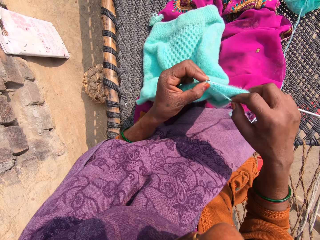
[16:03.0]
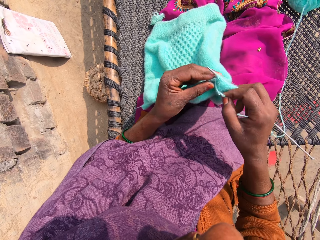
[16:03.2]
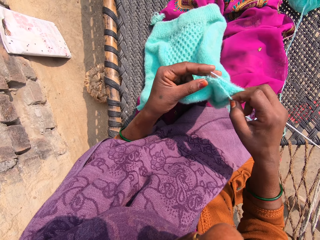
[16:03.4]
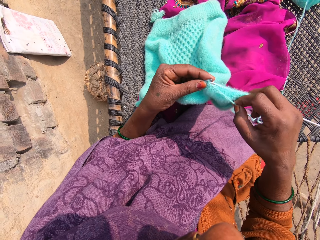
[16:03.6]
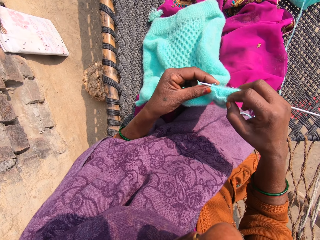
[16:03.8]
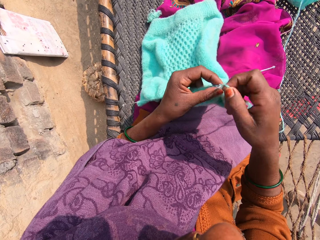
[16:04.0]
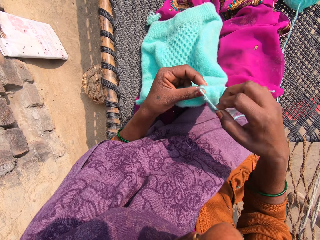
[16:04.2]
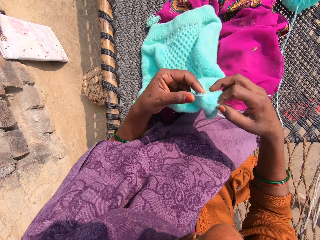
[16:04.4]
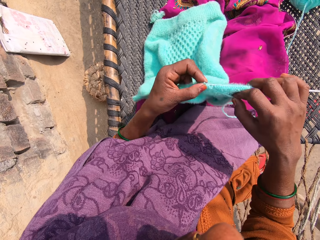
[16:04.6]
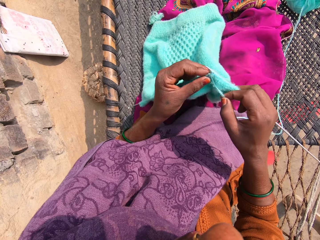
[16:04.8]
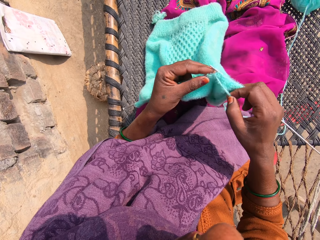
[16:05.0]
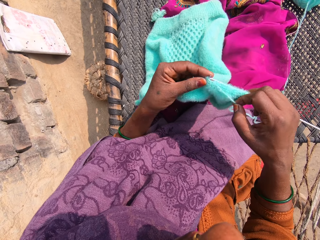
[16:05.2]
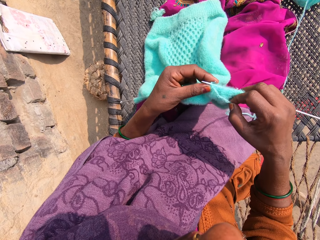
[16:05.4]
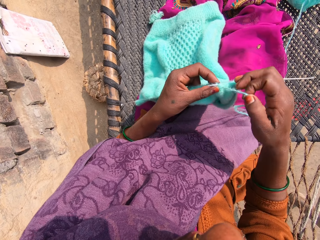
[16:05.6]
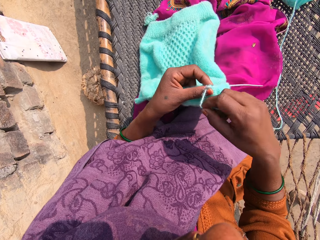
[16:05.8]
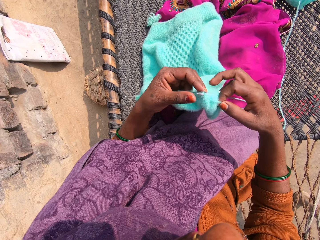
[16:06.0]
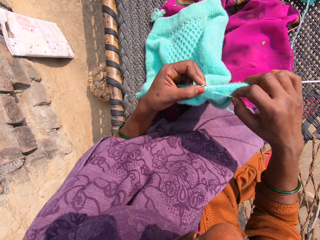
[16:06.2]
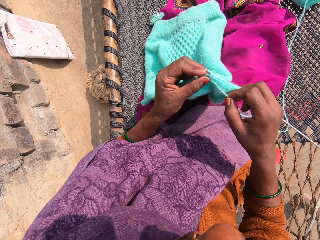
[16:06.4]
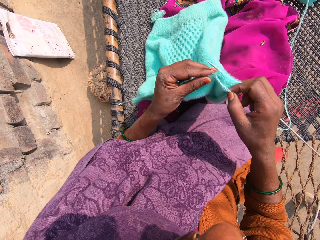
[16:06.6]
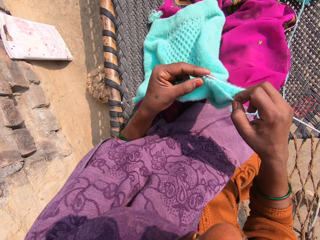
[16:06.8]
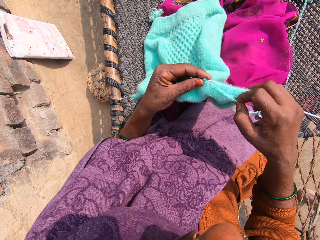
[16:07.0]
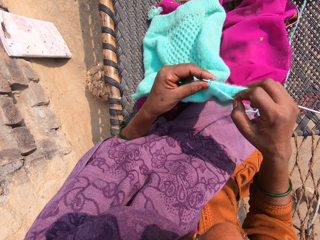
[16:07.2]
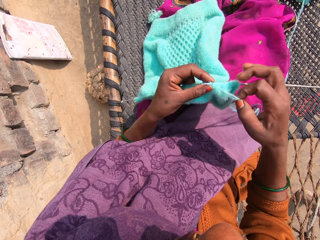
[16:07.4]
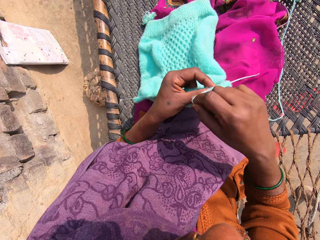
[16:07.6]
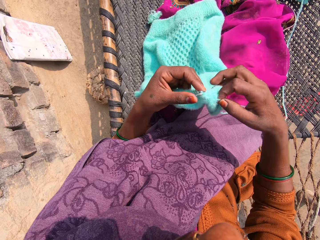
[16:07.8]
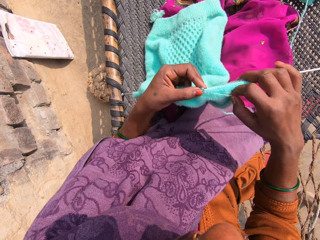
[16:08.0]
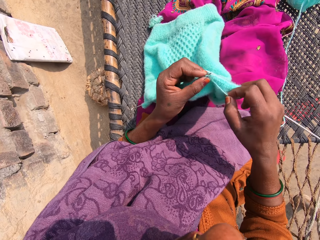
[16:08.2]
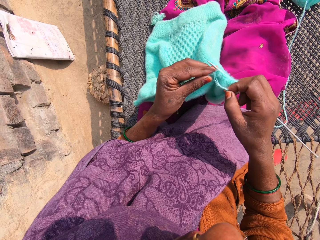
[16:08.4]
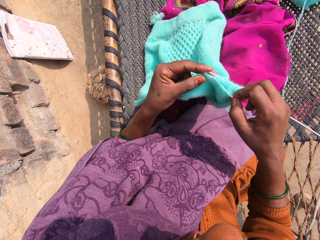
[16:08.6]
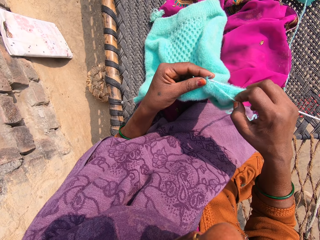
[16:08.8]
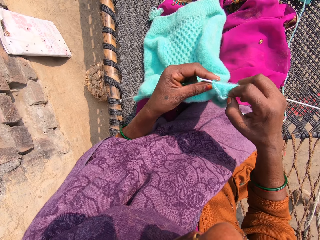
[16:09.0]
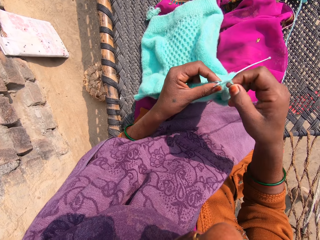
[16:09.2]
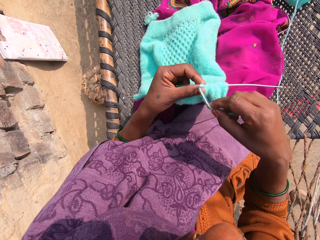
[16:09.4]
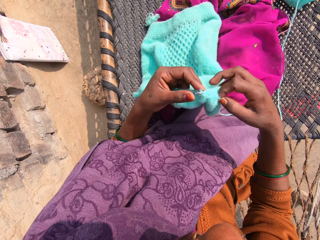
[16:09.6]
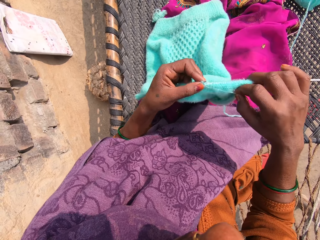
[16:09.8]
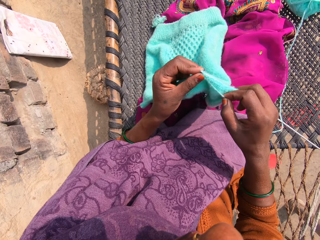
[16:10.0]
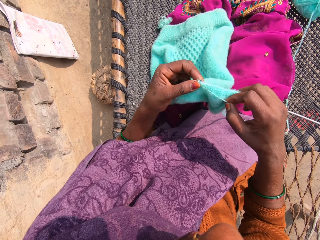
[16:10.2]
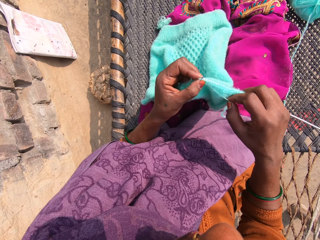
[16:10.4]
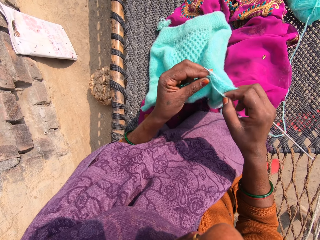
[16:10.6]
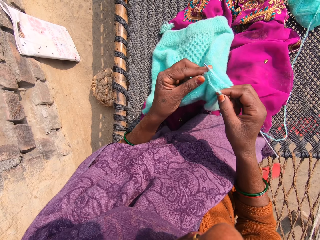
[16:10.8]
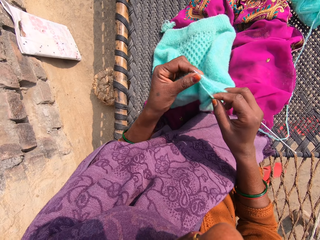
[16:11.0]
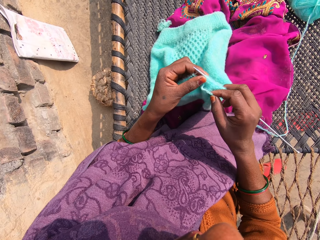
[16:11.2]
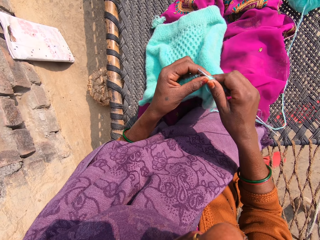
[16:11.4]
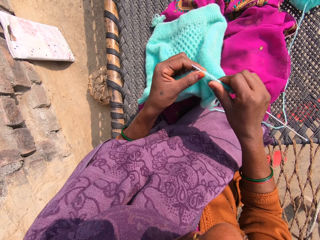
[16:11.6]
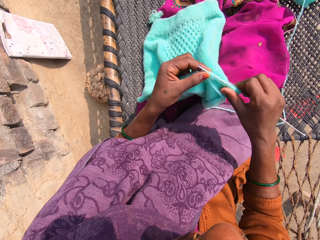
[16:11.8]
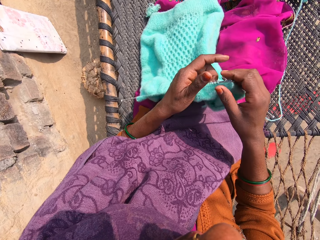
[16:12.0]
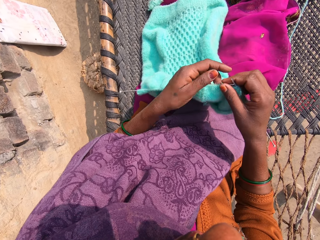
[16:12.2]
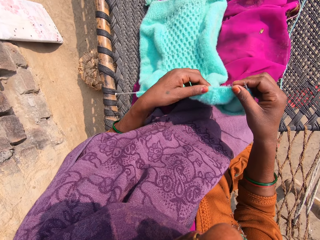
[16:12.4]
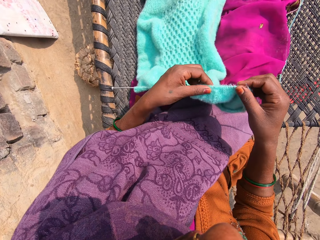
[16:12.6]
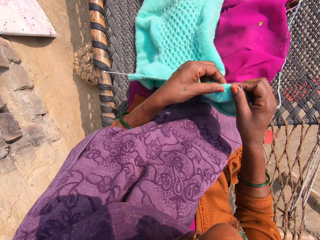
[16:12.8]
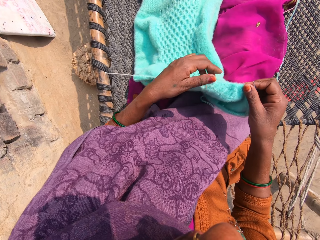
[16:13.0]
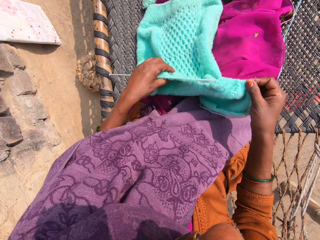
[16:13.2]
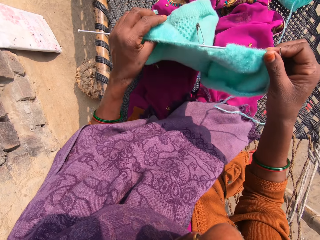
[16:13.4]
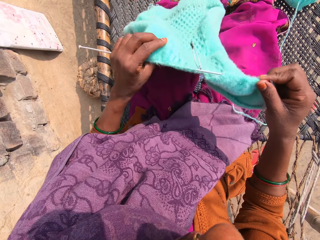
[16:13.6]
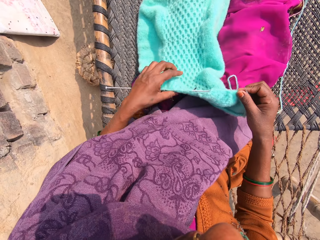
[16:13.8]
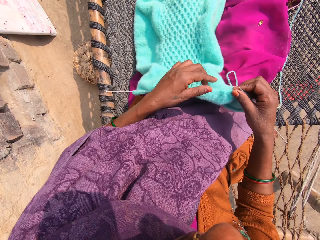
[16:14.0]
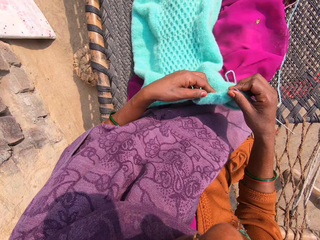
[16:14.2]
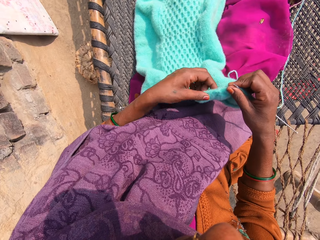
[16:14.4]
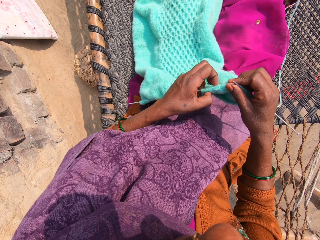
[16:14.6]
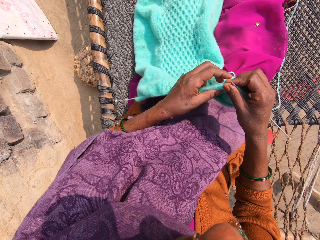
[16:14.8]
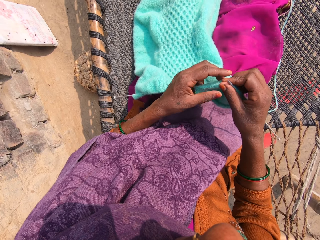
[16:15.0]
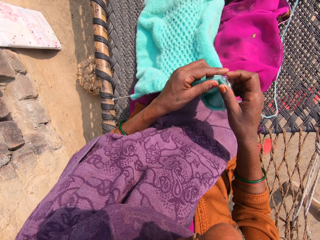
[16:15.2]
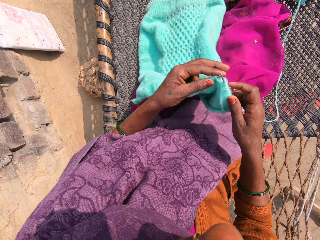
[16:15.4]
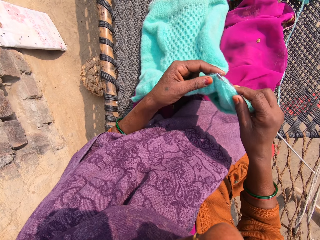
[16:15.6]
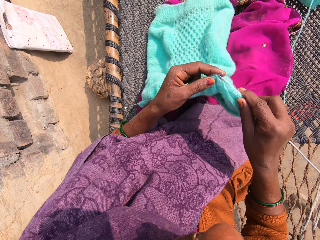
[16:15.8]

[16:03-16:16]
The camera wearer knits a garment. She loops a knitting yarn over the knitting needle. She knits the garment. She loops the knitting yarn over the knitting needle. She knits the garment. She loops the knitting yarn over the knitting needle. She knits the garment. She loops the knitting yarn over the knitting needle. She knits the garment. She pulls the garment over the knitting needle. She adjusts the piece of garment with her hands. She pulls the garment over the knitting needle again. She moves the garment on her lap.

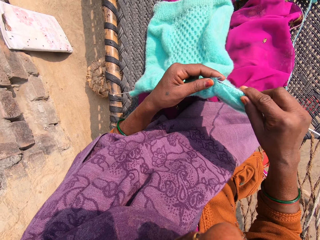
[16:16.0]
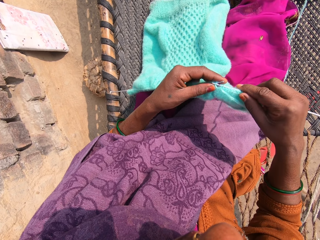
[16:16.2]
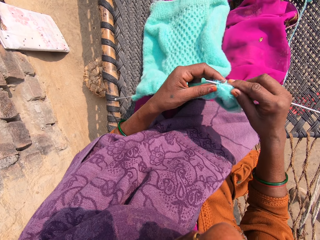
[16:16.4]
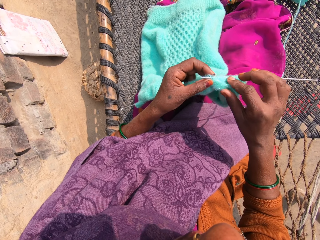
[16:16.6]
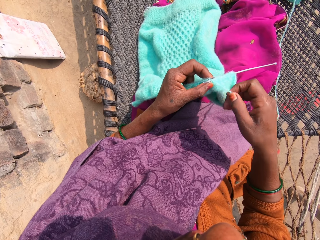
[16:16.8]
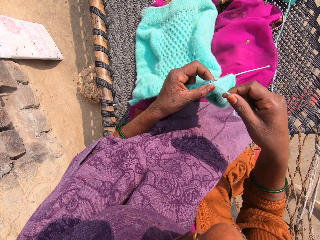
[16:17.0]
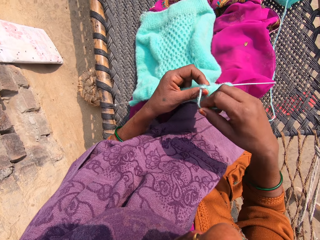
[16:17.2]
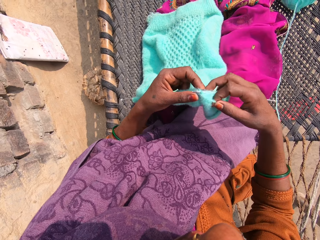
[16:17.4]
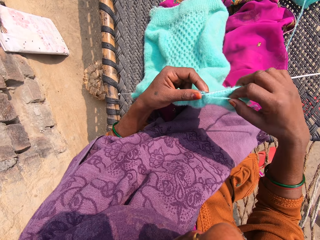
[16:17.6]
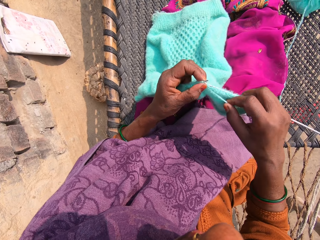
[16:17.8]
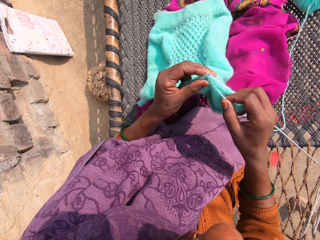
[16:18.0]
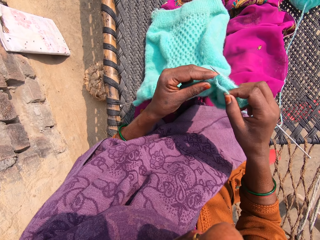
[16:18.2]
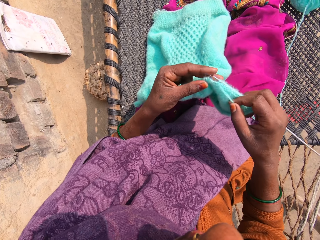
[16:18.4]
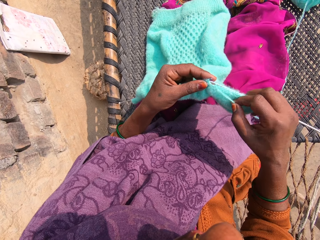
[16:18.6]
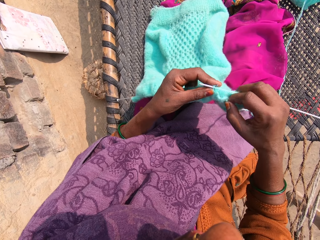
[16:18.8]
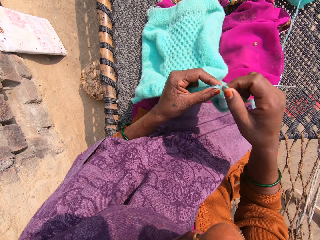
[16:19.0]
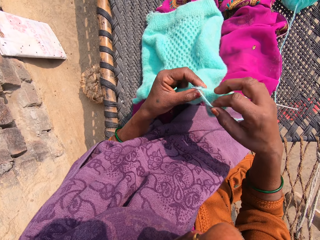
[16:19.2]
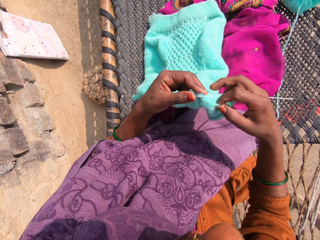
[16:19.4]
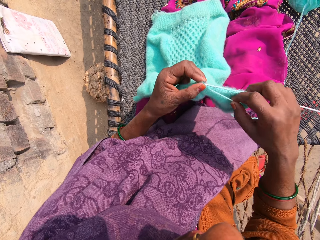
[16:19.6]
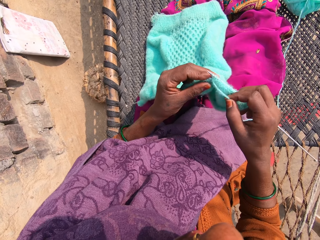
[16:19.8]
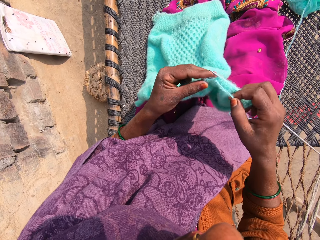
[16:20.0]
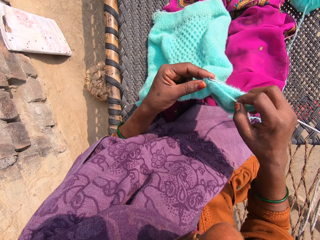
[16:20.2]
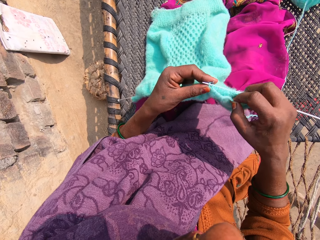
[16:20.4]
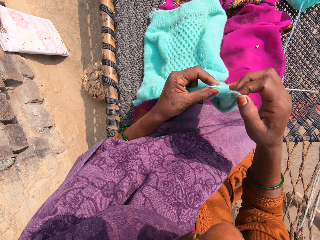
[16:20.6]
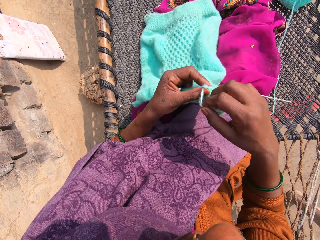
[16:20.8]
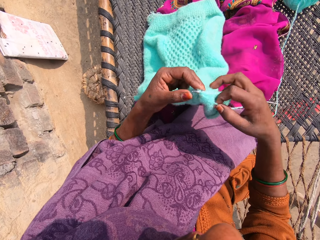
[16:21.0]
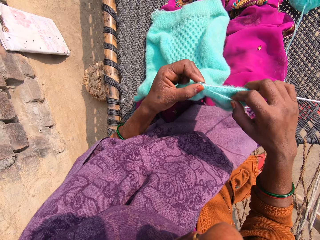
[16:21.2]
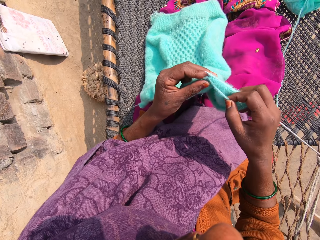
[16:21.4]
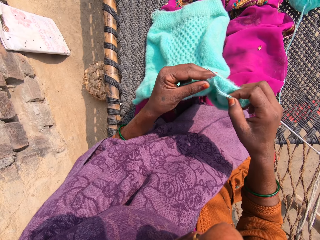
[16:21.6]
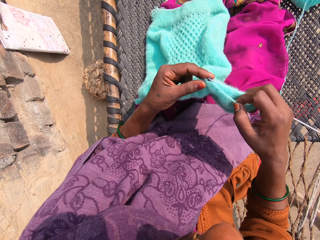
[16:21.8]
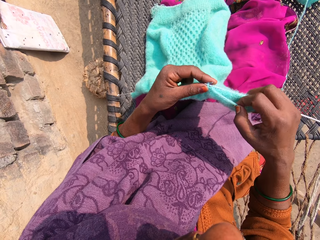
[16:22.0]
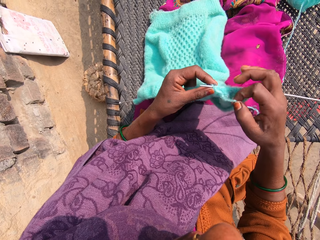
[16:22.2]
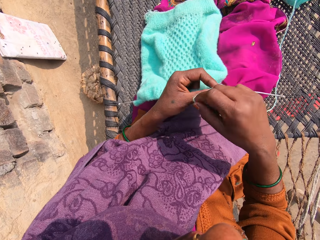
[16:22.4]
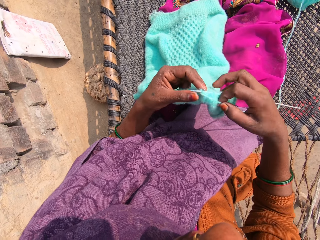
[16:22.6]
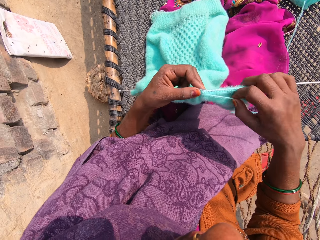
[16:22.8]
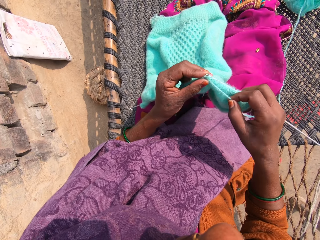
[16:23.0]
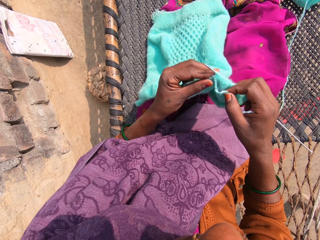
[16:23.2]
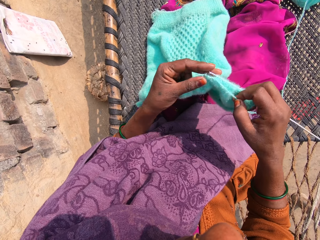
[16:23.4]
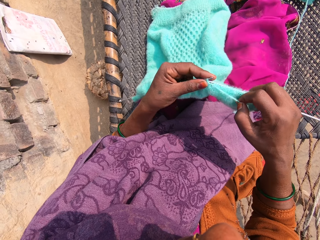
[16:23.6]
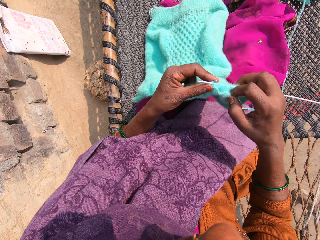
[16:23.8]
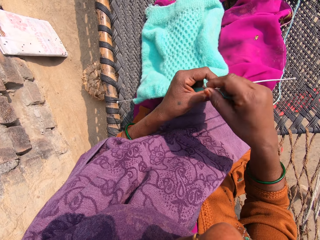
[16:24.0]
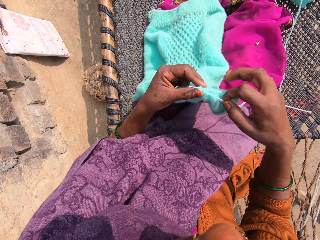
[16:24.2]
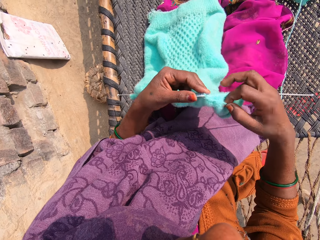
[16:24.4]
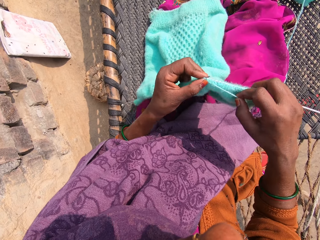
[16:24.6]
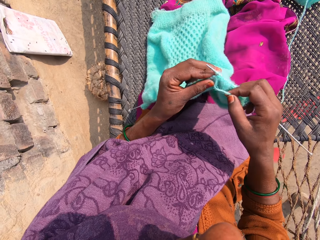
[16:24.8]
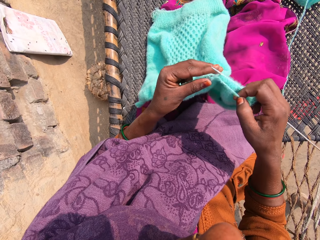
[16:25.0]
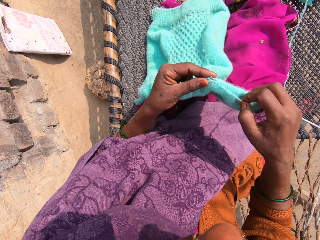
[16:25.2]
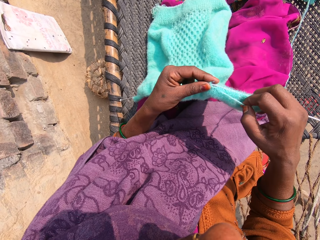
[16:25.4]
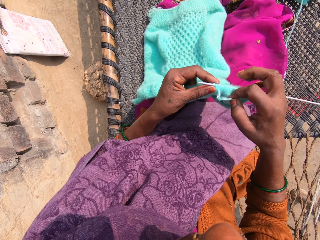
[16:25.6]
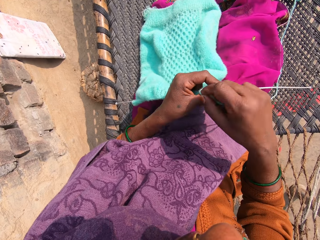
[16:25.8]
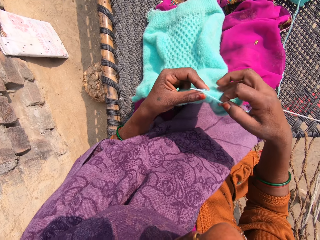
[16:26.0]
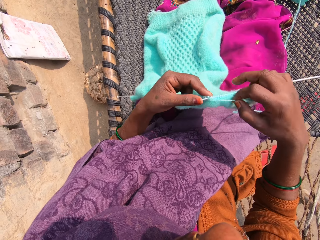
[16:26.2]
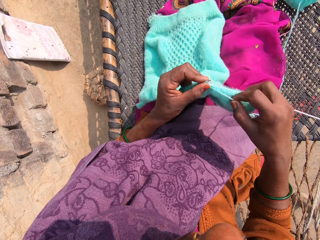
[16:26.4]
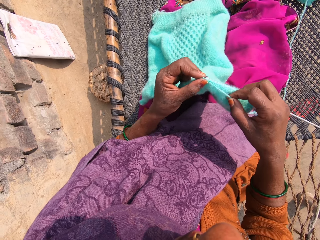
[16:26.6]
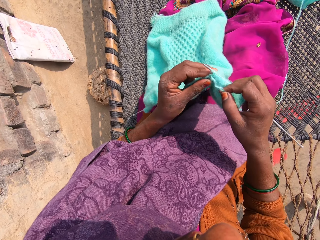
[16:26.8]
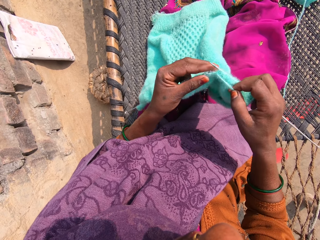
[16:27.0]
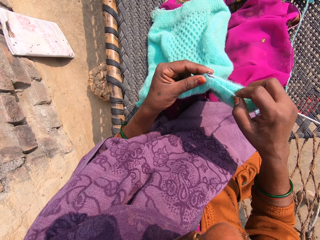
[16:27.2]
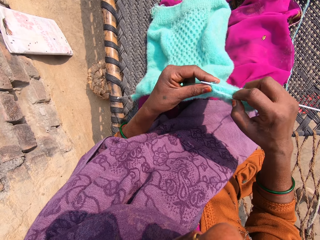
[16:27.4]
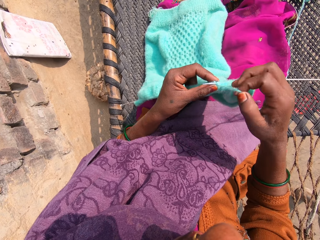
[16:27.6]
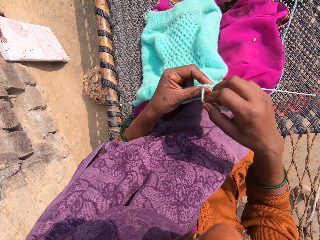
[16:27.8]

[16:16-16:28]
The camera wearer knits a garment. They loop a knitting yarn over the knitting needle. They knit the yarn into a piece of garment with knitting pins. They loop the knitting yarn over the knitting needle. They knit the garment. They loop the knitting yarn over the knitting needle. They knit the garment. They loop the knitting yarn over the knitting needle. They knit the garment. They loop the knitting yarn over the knitting needle. They knit the garment. They loop the knitting yarn over the knitting needle. They knit the garment.
